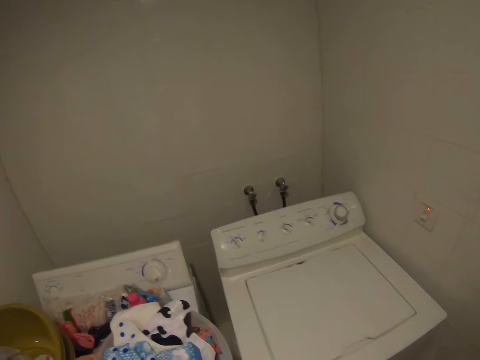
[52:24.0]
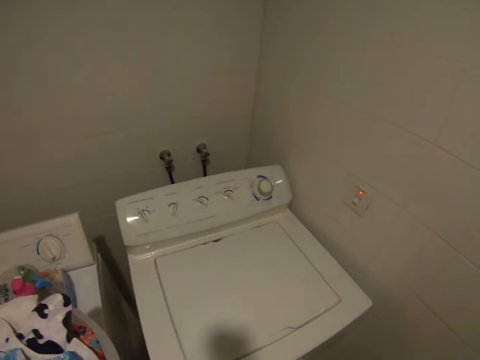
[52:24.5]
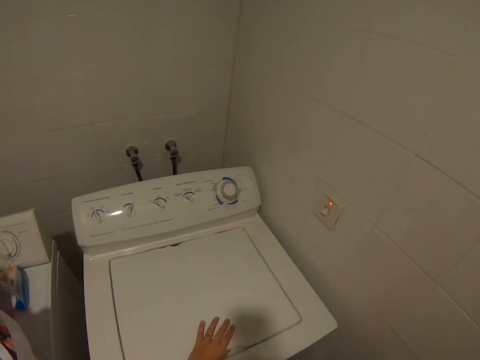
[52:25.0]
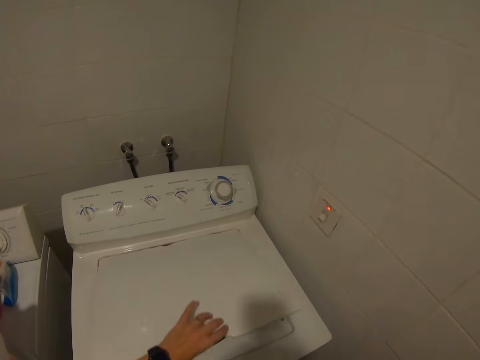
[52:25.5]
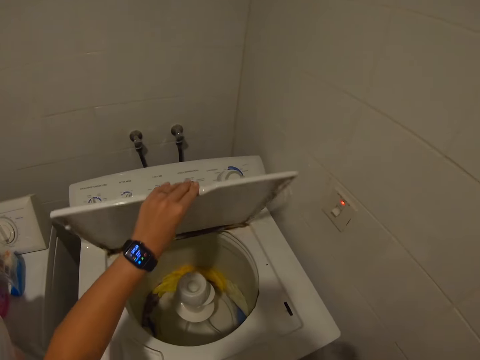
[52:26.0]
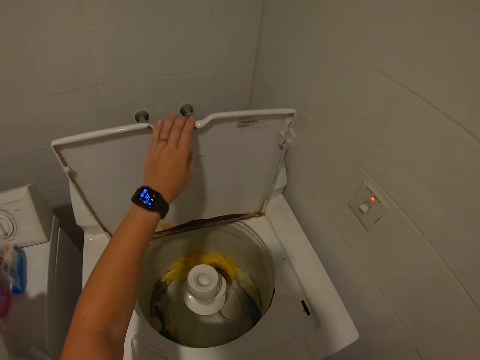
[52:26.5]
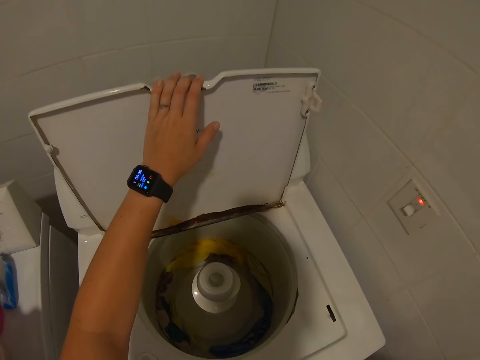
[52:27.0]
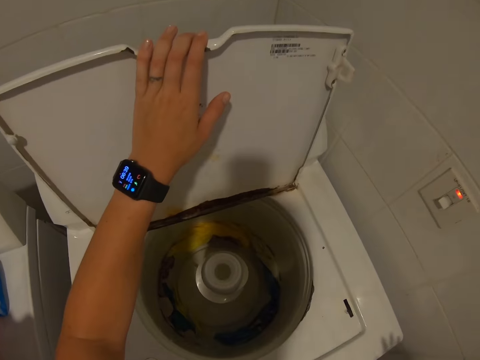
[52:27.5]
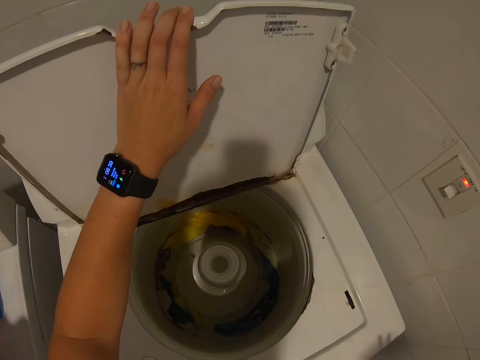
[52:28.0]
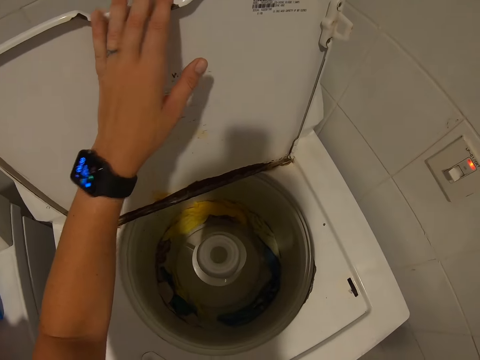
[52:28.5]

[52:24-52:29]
The camera wearer opens the washing machine with her left hand.

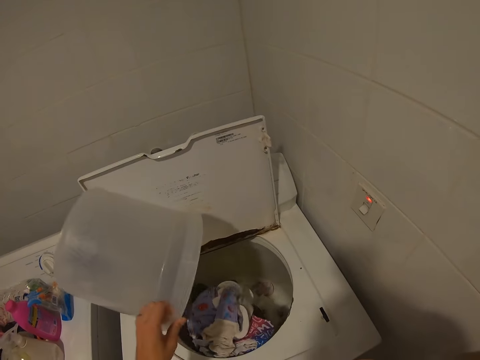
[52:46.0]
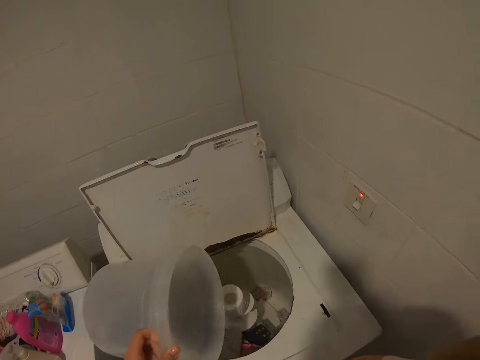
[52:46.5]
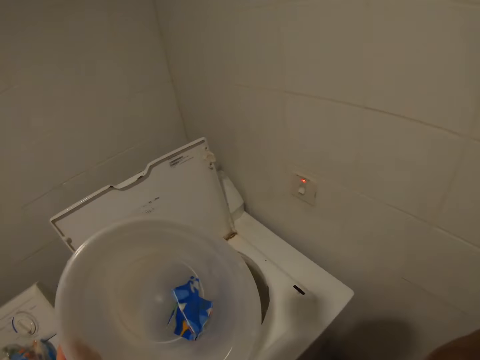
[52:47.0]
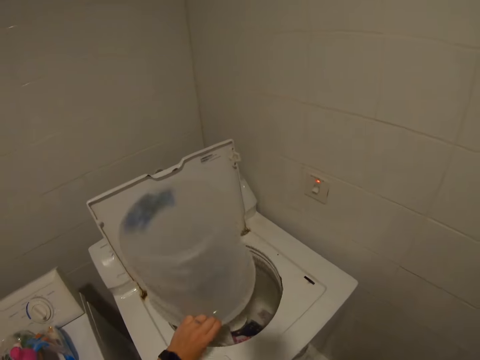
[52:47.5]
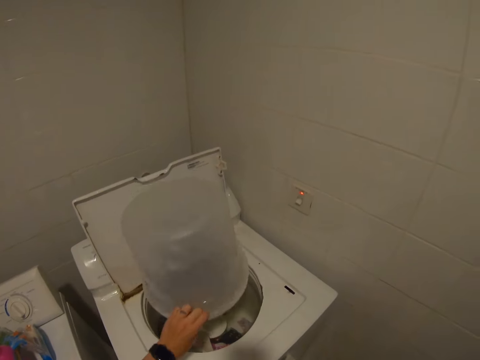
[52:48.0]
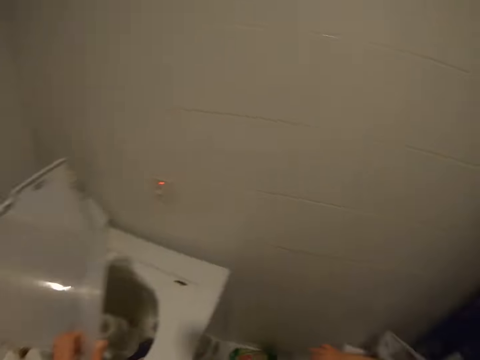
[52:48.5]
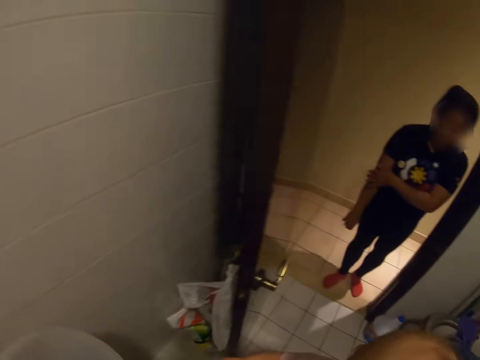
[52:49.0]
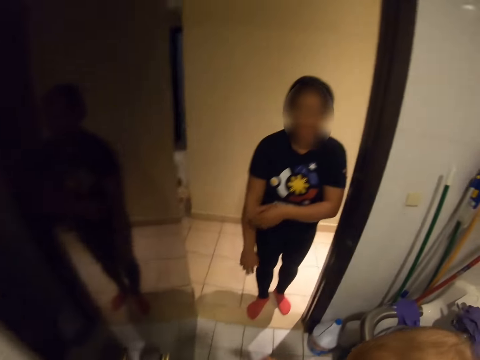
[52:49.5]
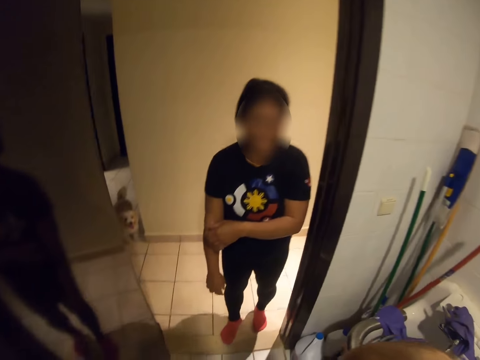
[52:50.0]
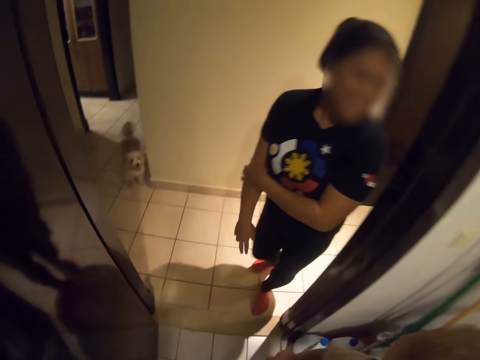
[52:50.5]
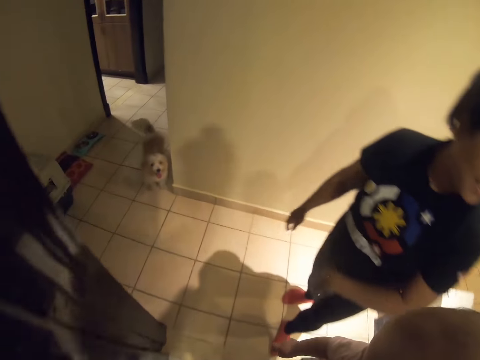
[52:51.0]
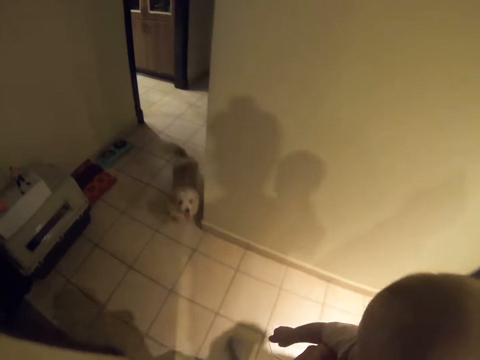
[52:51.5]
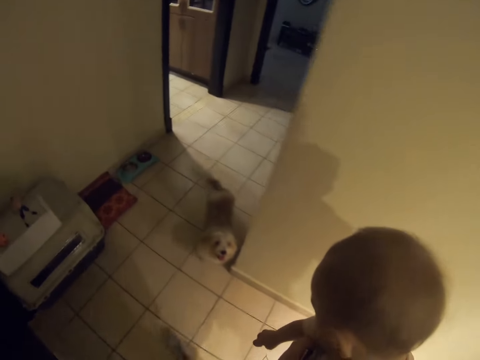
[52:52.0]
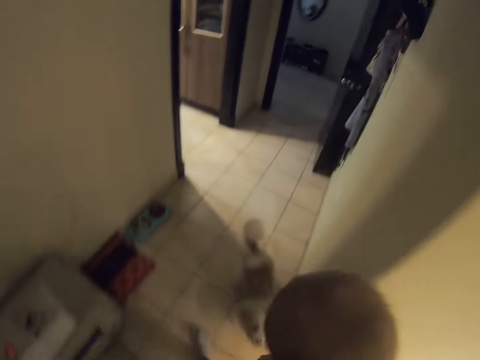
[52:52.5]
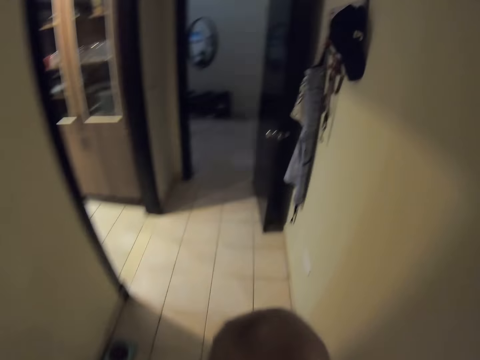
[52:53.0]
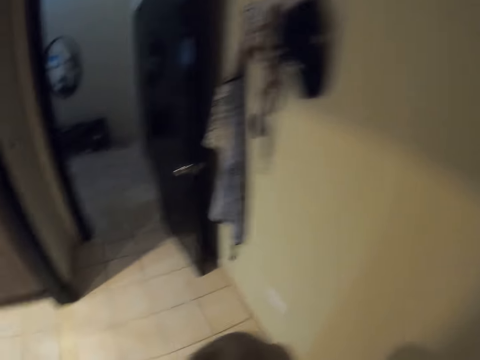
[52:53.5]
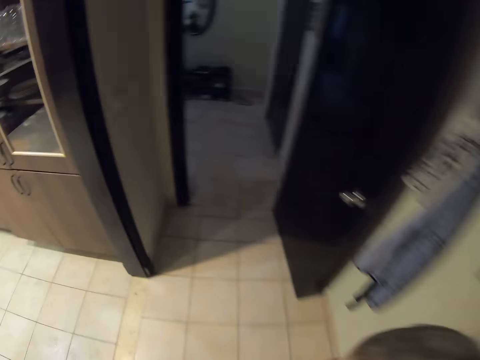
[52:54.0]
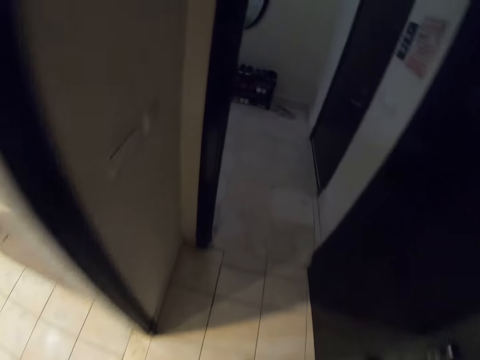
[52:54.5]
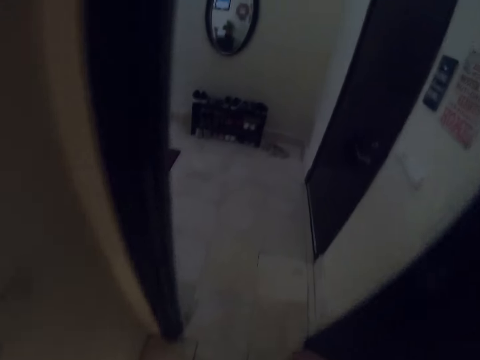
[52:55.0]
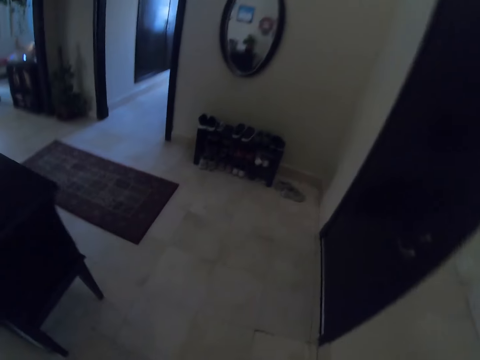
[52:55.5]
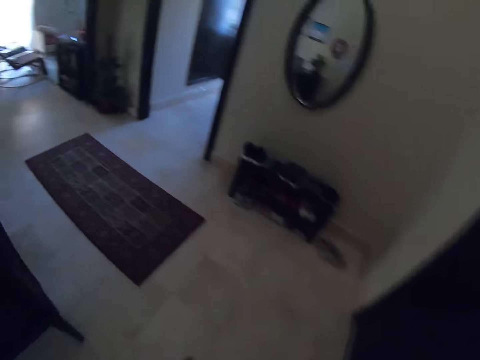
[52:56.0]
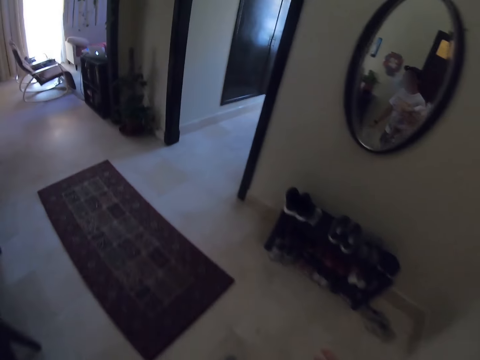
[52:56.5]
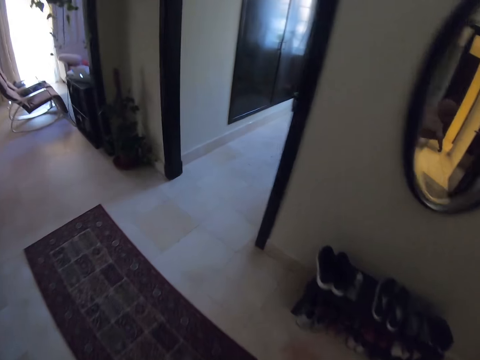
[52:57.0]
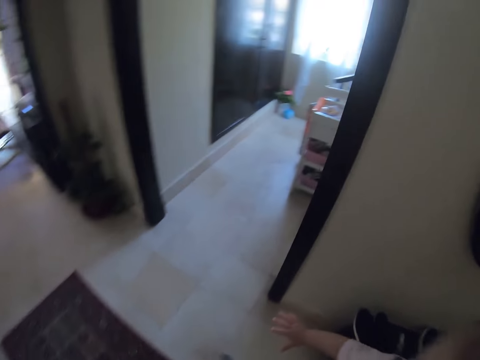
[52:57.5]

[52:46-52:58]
The camera wearer holds the bucket. They load a cloth into the washing machine. They walk around the house. They interact with a woman.

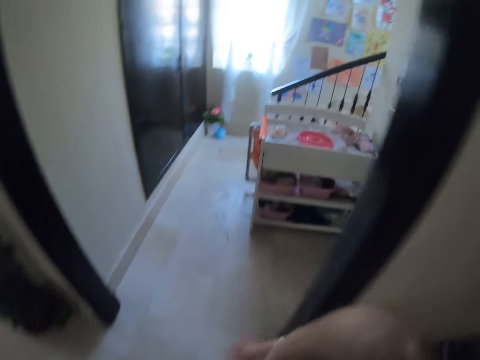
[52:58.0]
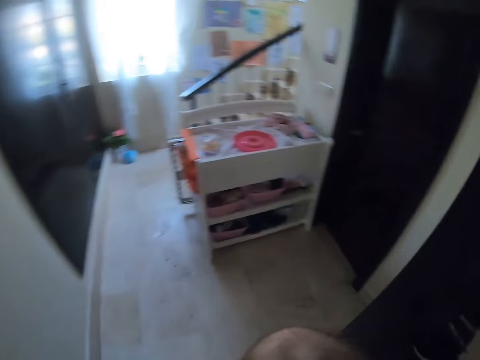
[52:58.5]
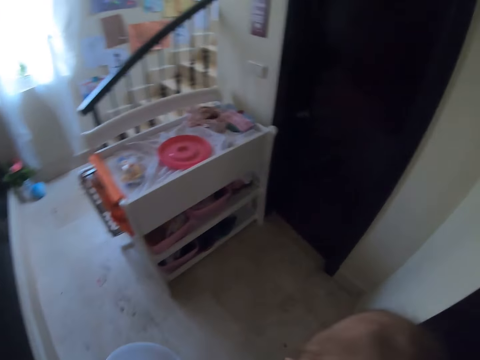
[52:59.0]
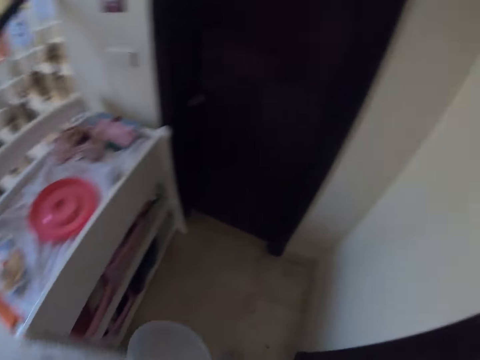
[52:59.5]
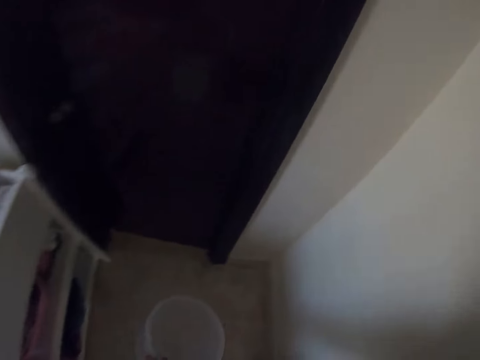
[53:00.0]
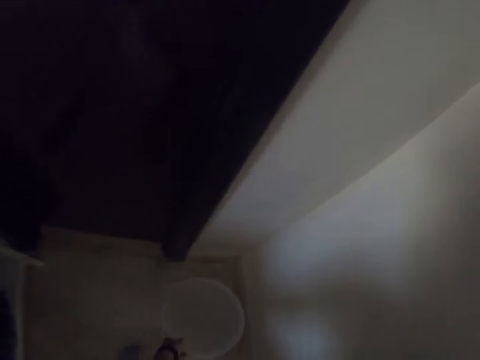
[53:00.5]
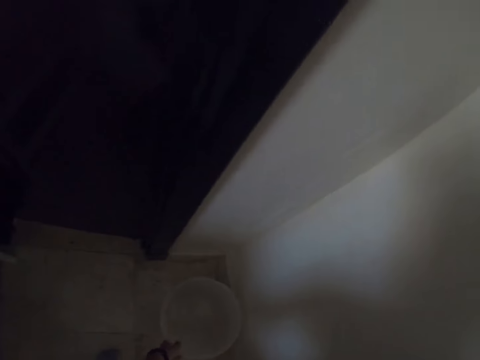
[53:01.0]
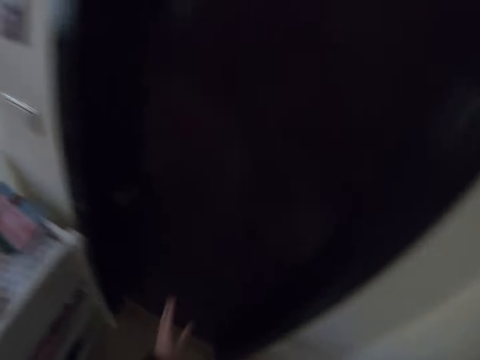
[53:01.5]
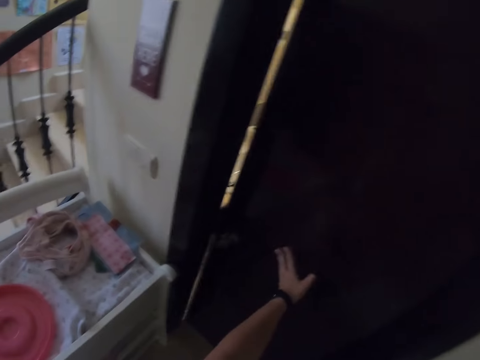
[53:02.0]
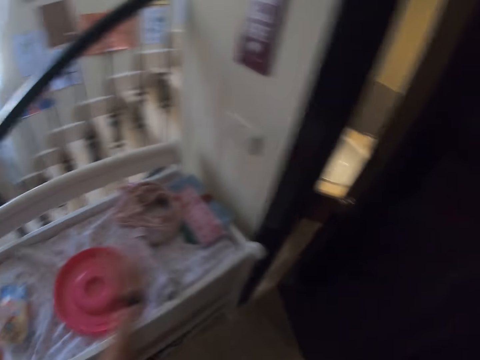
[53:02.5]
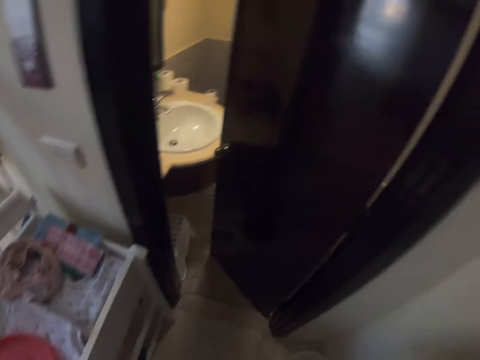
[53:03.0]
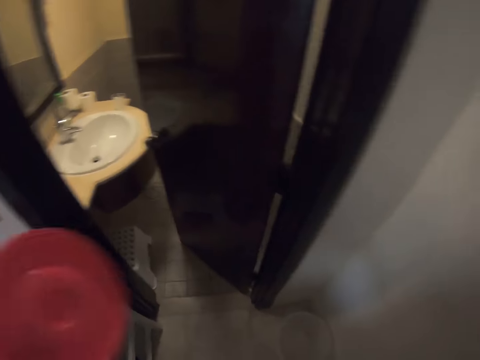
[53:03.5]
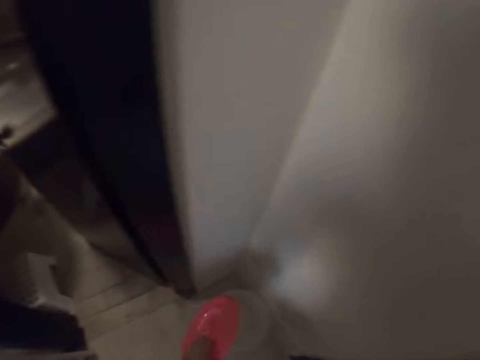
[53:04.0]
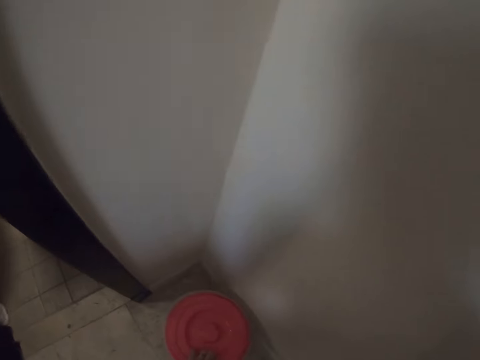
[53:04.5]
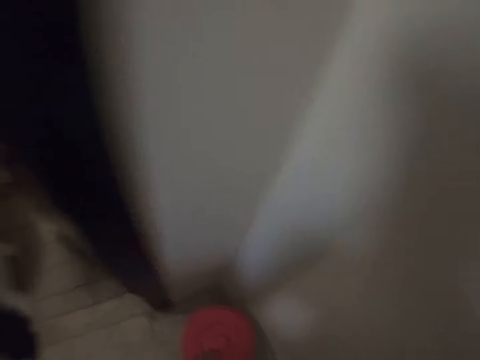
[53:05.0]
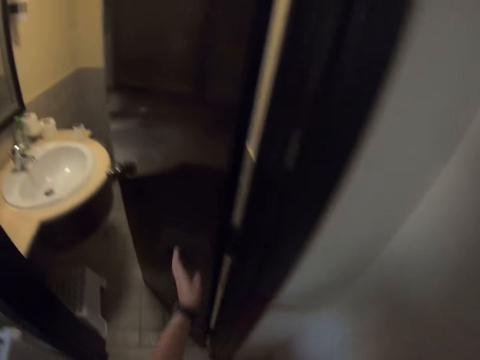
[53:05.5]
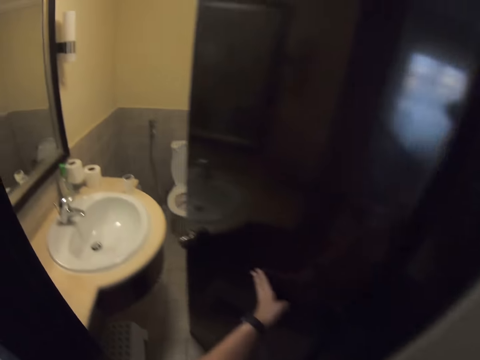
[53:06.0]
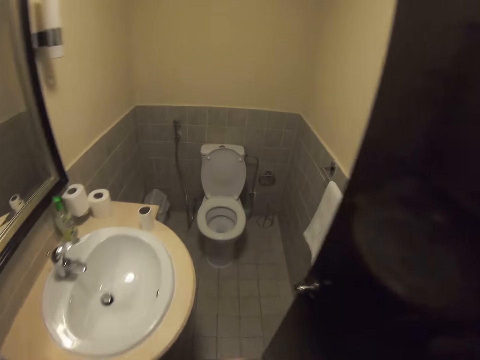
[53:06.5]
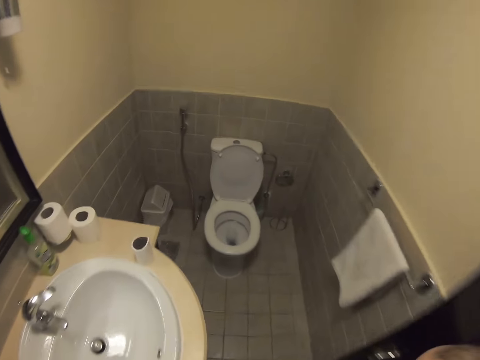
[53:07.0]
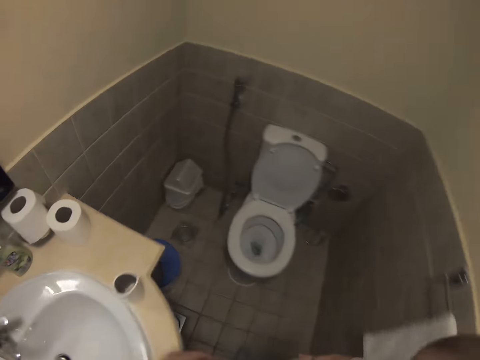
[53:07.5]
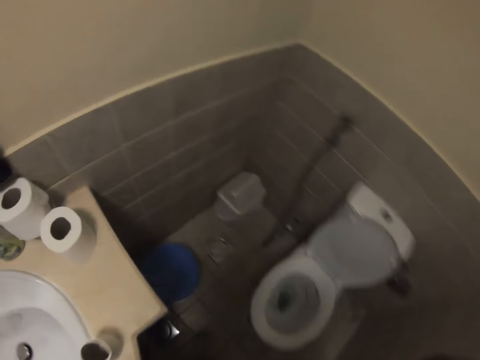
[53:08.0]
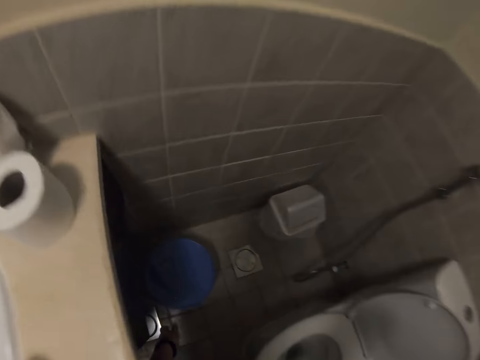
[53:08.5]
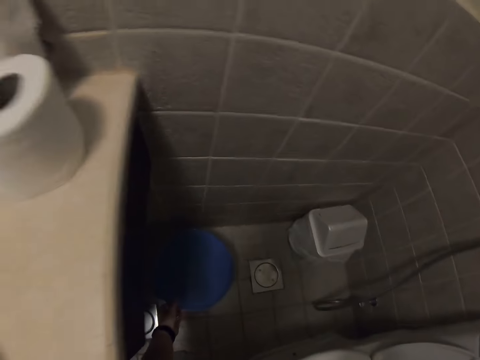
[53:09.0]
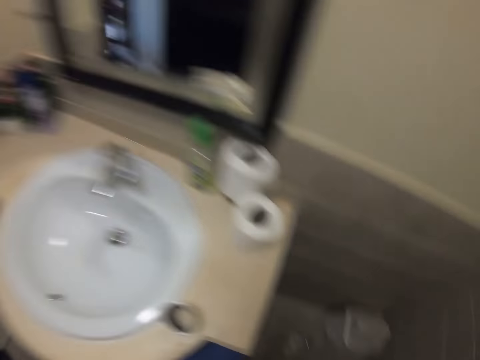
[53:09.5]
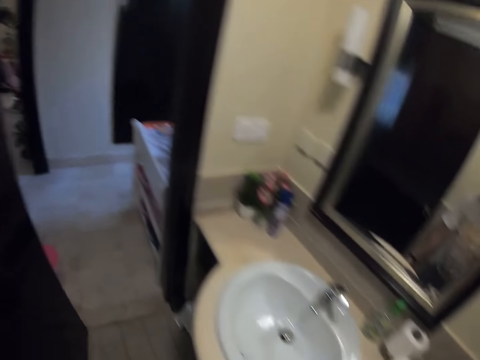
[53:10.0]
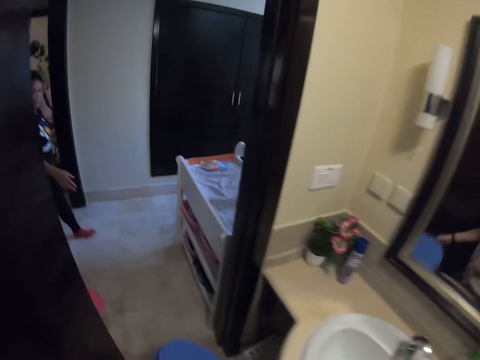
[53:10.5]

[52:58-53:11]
The camera wearer drops the bucket on the floor with her left hand. She pushes a bathroom door with her left hand. She picks the bucket lid from the baby crib with her left hand. She covers the bucket with the lid in her left hand. She pushes the bathroom door with her left hand. She enters into the washroom. She picks a bucket from the floor with her left hand.
